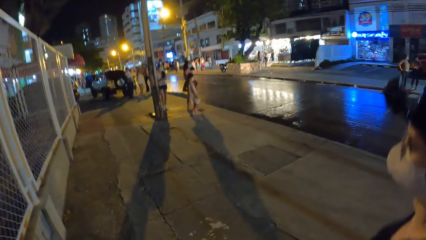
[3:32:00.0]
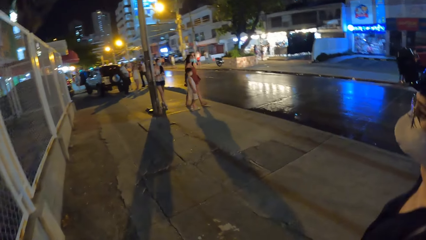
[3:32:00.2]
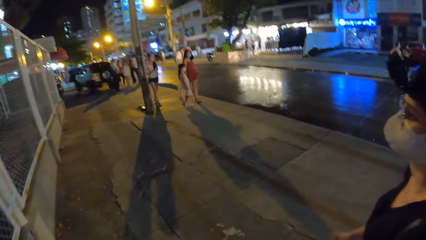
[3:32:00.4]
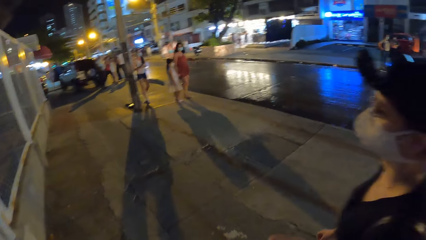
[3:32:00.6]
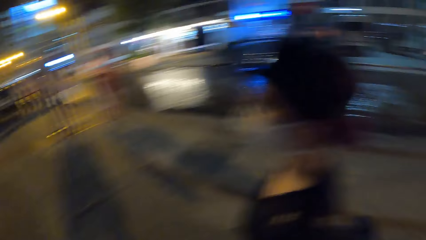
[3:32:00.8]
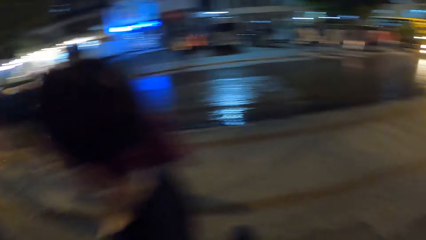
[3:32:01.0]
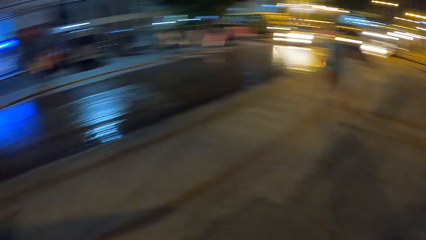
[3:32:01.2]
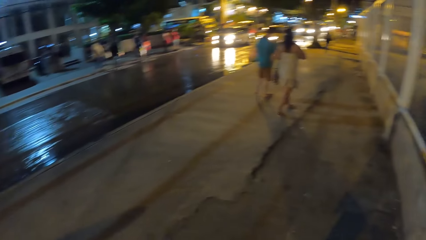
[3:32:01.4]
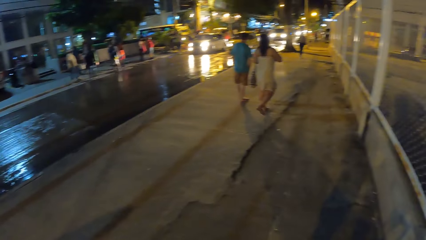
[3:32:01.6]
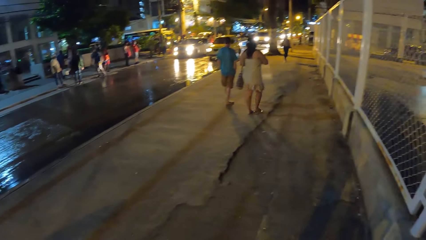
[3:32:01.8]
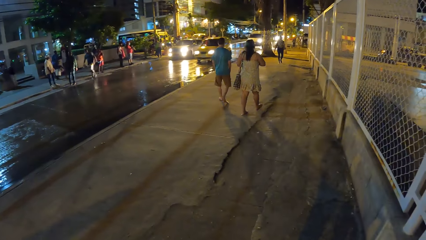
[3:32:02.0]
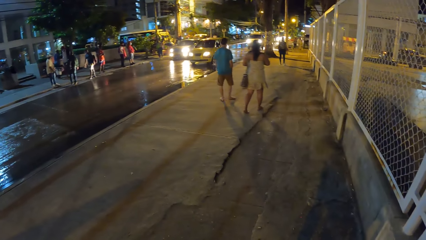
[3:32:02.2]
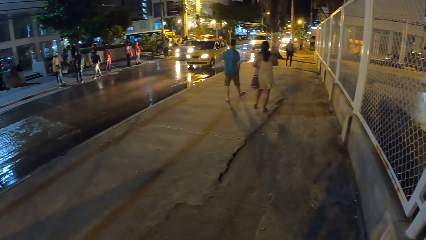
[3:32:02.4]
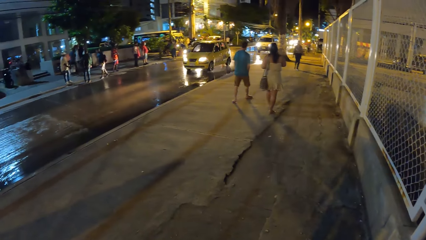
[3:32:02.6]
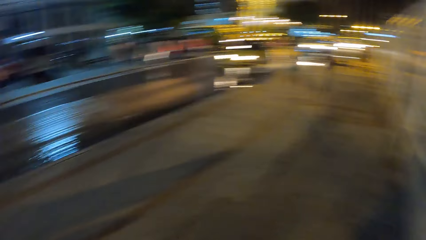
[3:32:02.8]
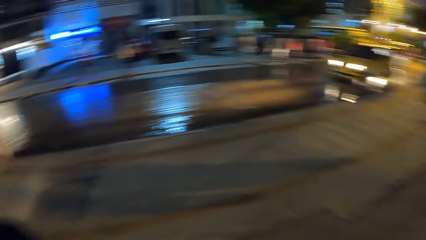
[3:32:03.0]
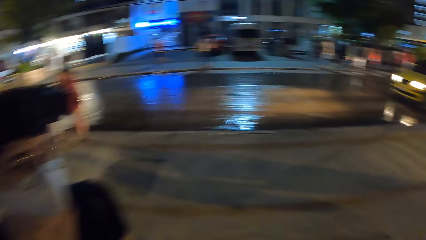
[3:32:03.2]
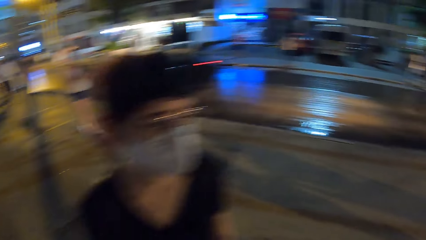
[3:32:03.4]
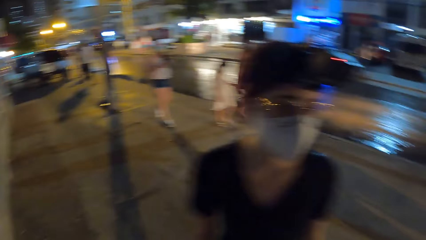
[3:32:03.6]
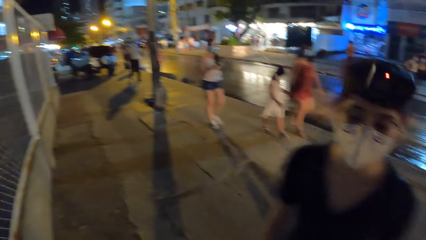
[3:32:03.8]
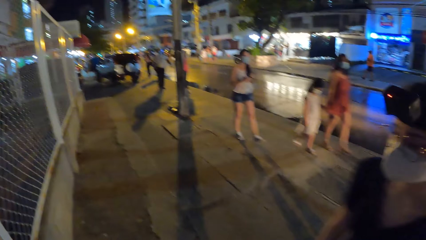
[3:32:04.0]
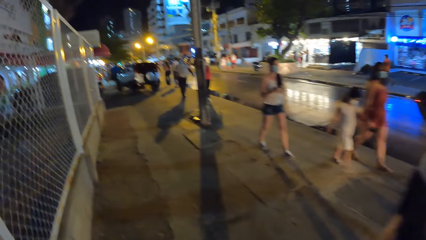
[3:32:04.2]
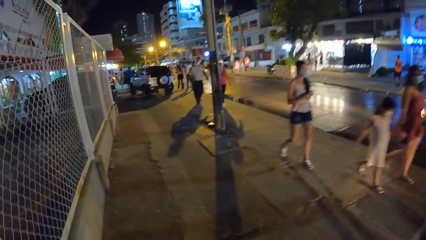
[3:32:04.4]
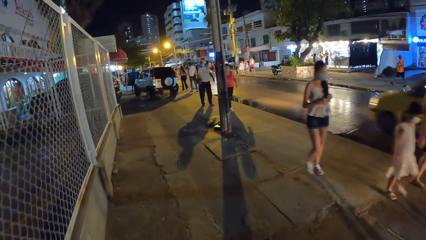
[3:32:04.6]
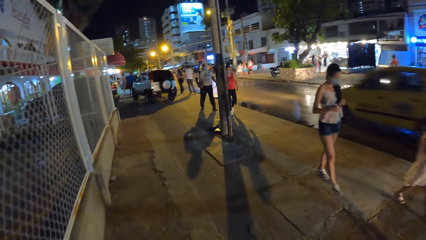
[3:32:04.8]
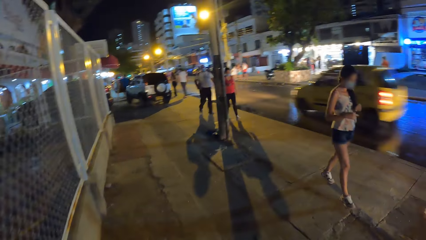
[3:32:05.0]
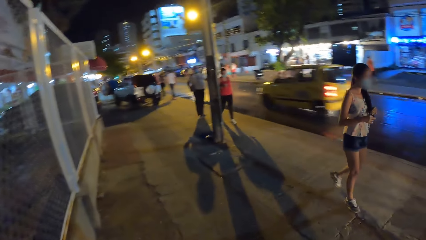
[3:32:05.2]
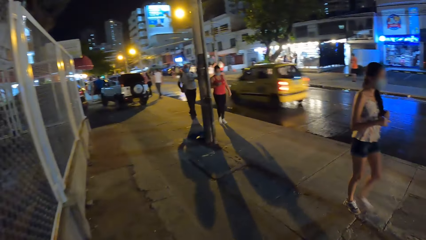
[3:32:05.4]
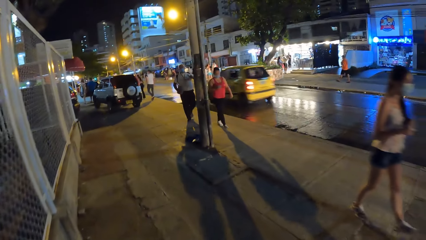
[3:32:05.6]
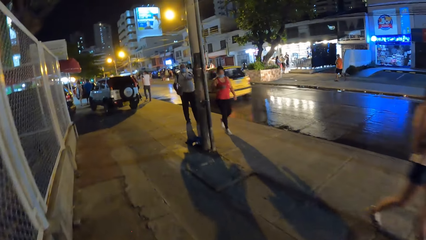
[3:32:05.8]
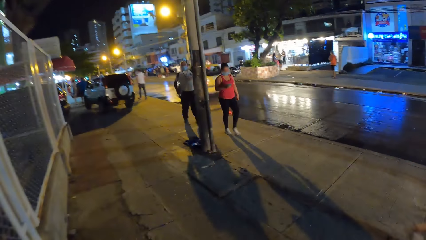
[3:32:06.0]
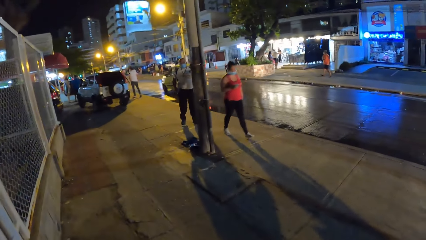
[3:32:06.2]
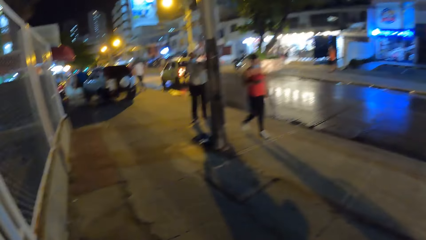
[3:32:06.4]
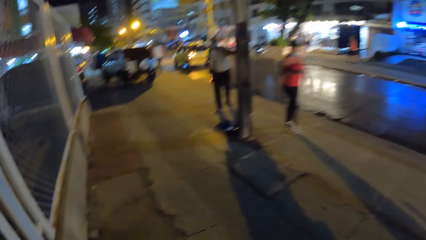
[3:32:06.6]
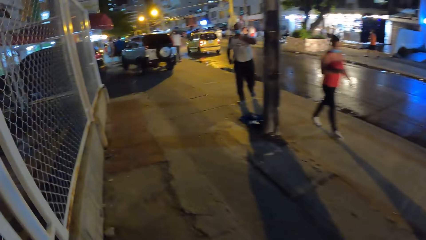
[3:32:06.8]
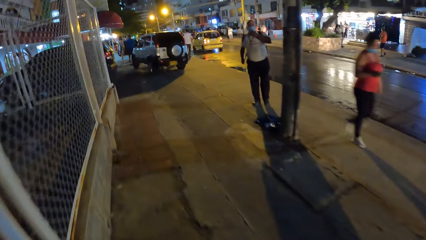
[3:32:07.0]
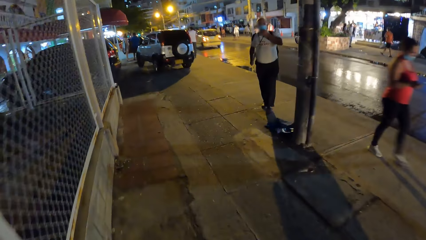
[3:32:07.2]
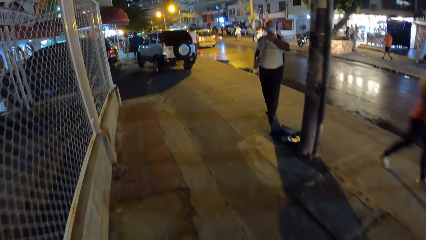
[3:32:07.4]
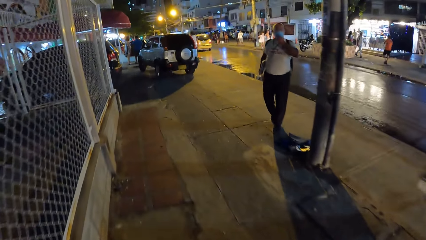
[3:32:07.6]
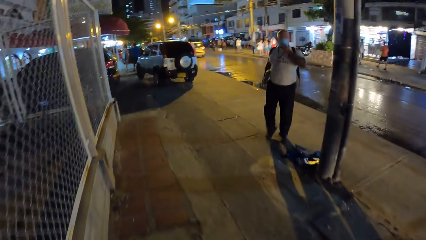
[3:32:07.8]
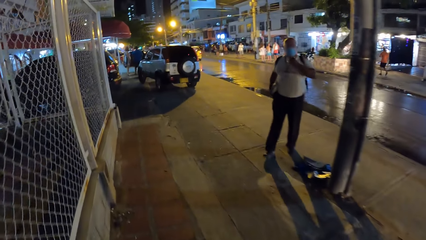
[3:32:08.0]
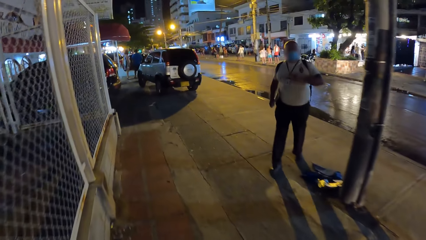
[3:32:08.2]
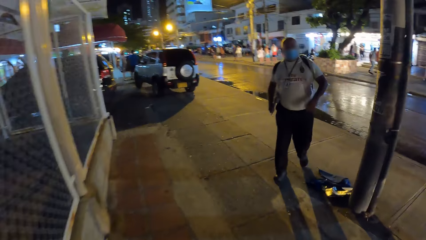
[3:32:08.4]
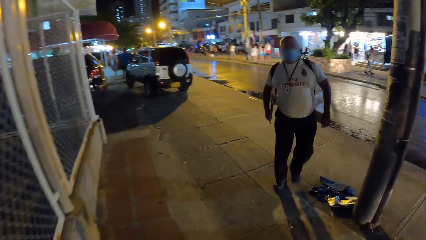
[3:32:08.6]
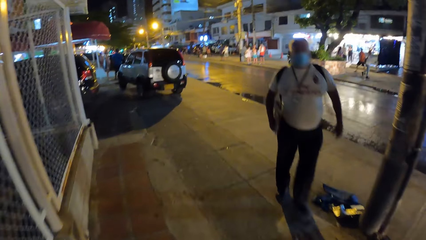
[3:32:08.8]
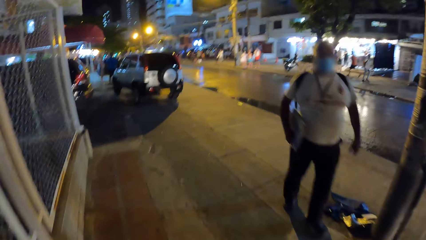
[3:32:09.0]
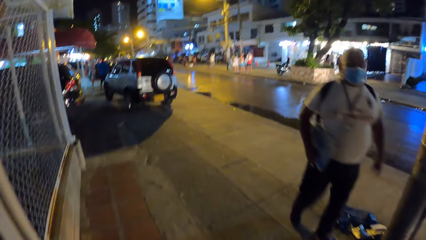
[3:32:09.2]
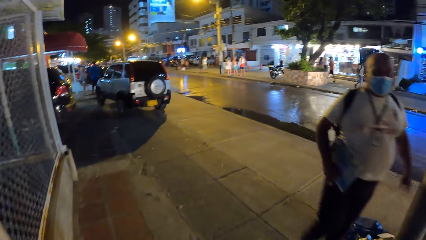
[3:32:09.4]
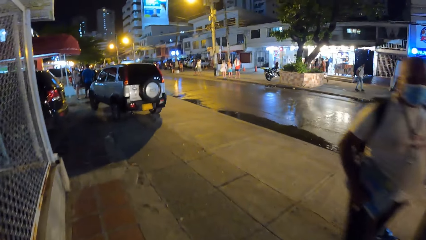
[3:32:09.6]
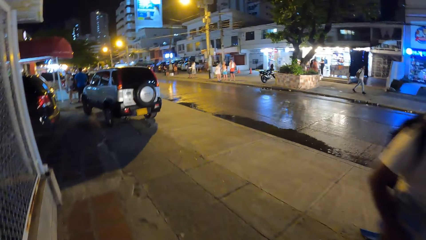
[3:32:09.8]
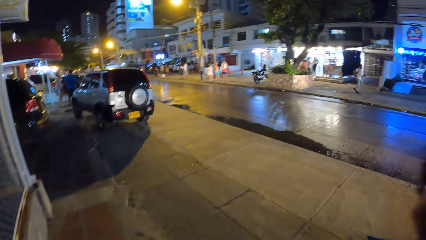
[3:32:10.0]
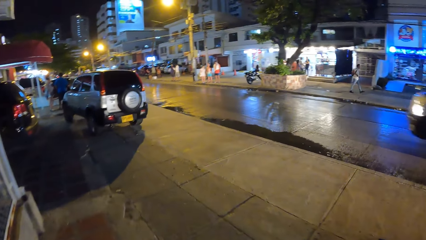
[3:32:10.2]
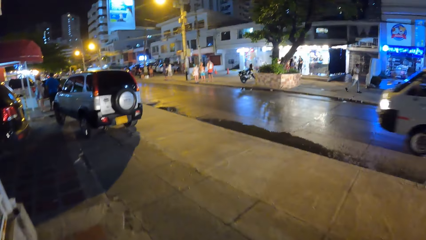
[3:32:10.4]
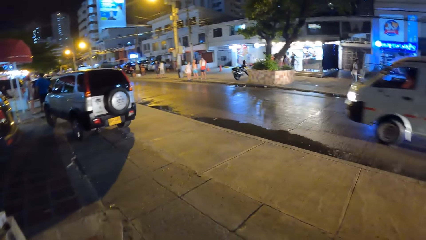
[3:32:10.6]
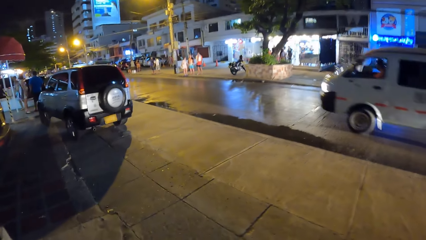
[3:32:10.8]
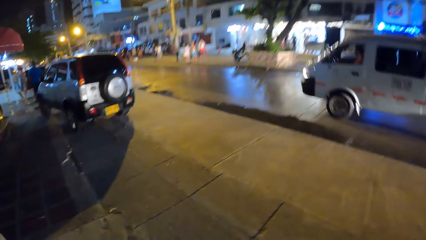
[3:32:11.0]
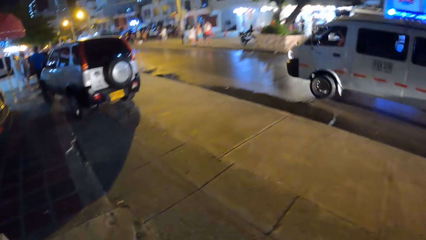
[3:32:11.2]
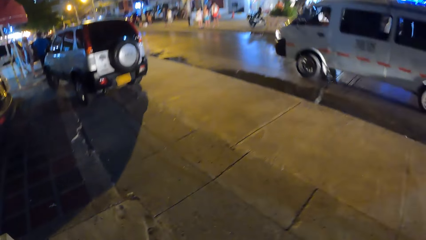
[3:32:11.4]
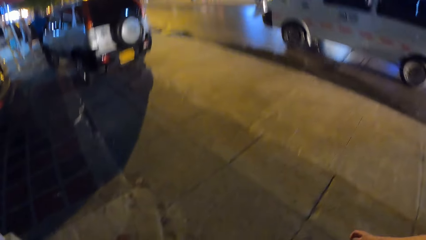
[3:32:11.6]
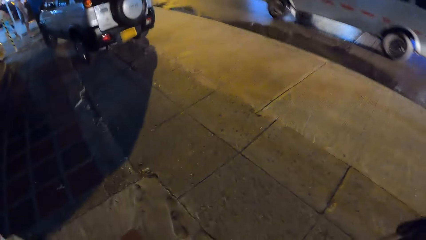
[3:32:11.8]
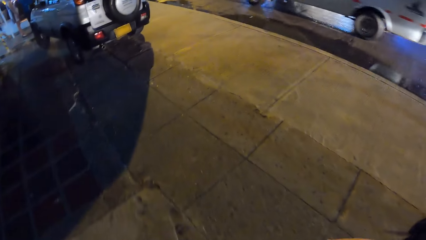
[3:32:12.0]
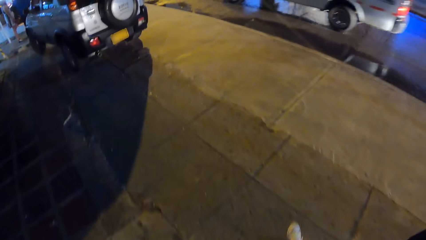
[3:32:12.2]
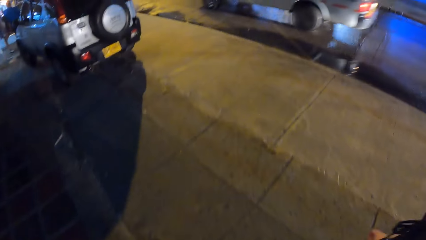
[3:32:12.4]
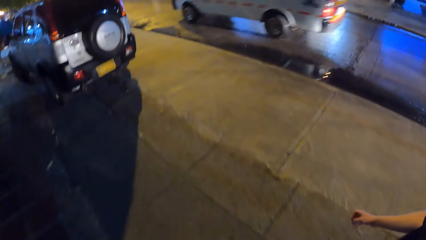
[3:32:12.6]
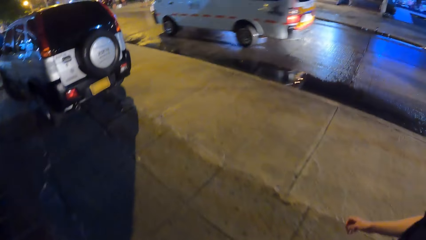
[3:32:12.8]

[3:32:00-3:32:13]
The camera wearer looks around and walks. A person walks. The camera wearer walks.
